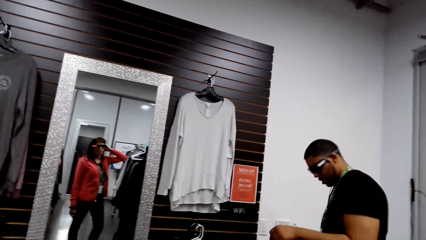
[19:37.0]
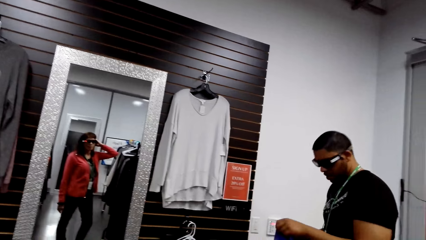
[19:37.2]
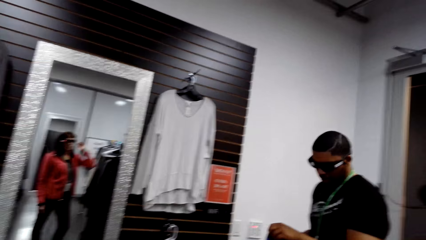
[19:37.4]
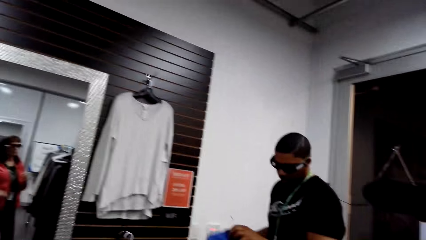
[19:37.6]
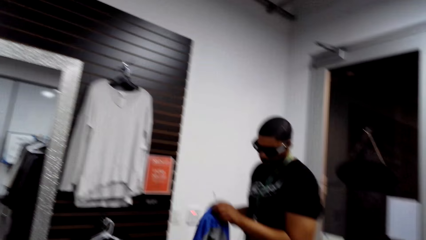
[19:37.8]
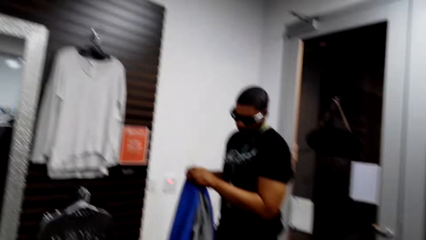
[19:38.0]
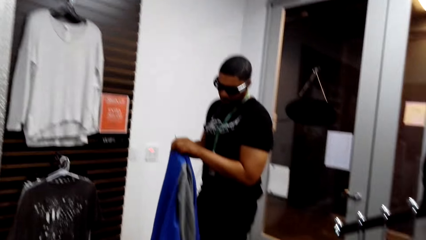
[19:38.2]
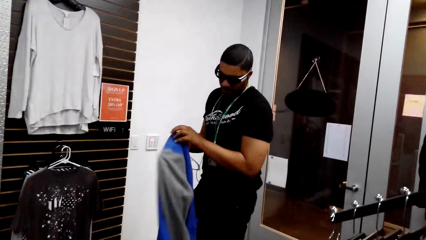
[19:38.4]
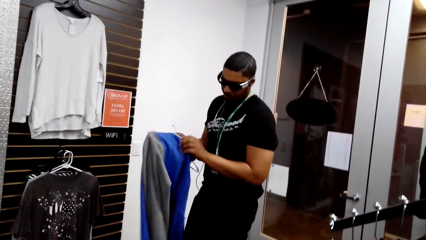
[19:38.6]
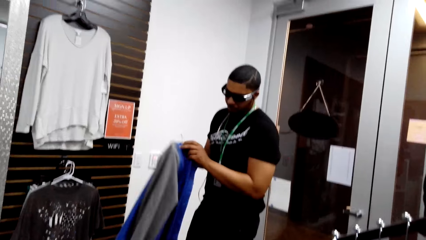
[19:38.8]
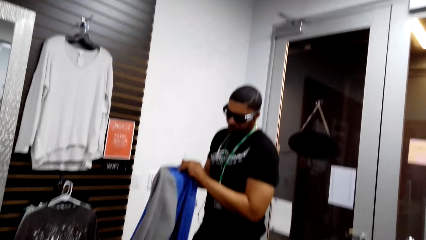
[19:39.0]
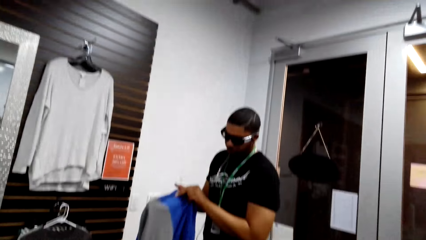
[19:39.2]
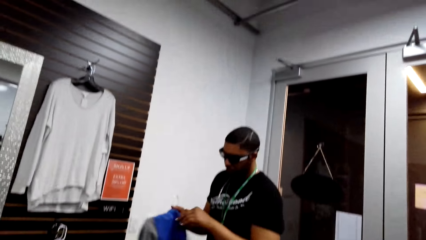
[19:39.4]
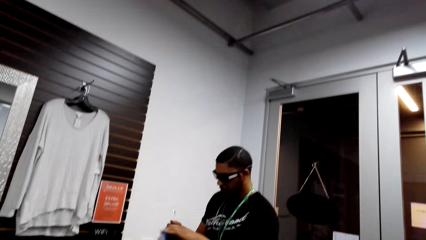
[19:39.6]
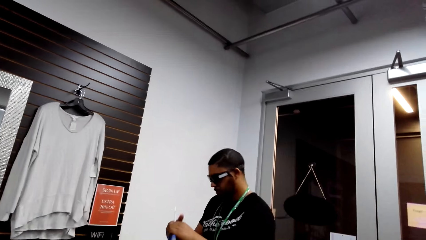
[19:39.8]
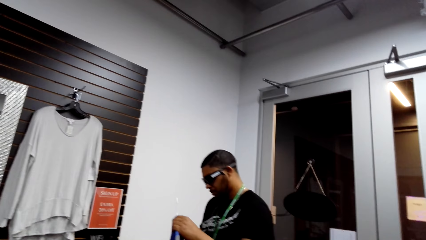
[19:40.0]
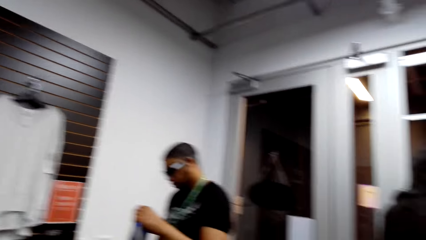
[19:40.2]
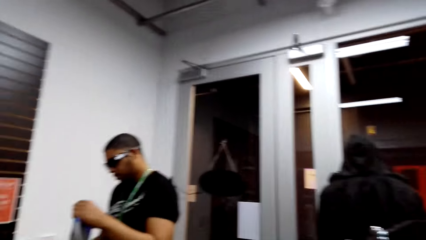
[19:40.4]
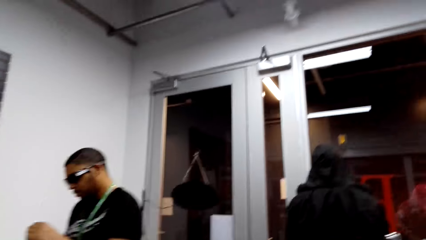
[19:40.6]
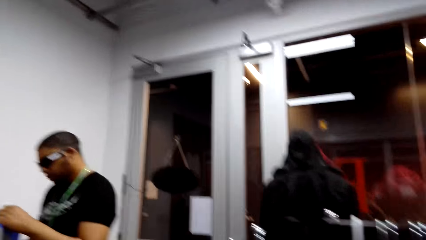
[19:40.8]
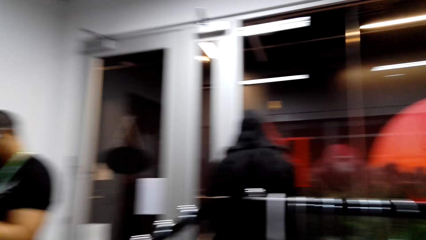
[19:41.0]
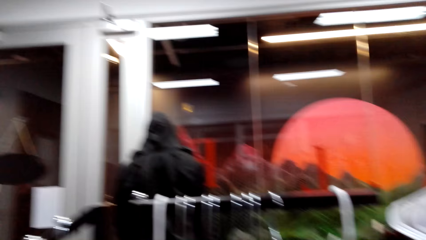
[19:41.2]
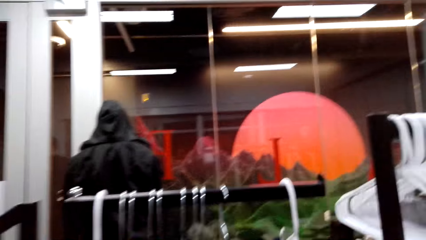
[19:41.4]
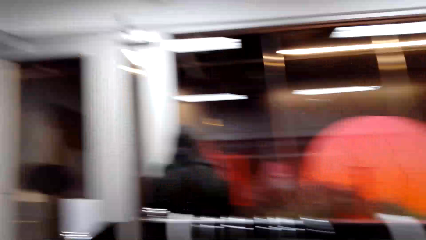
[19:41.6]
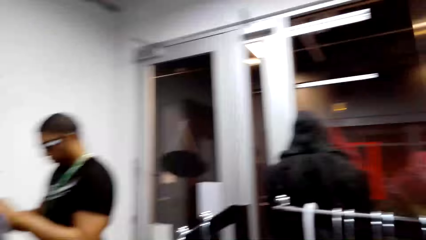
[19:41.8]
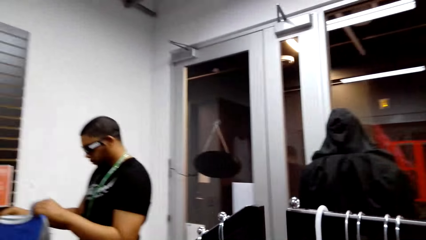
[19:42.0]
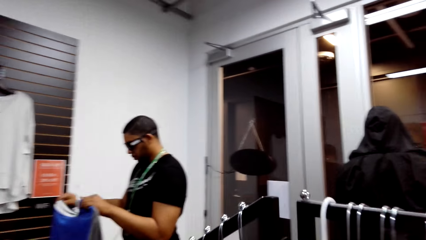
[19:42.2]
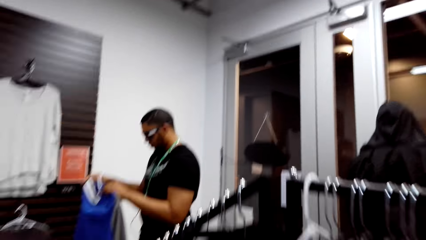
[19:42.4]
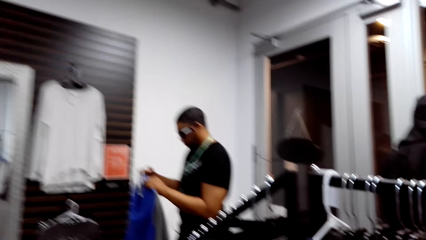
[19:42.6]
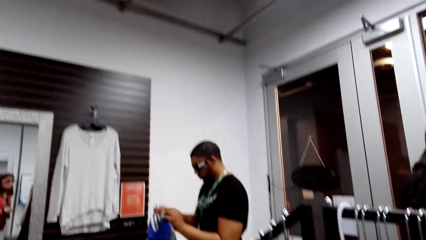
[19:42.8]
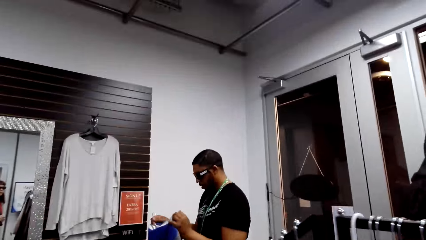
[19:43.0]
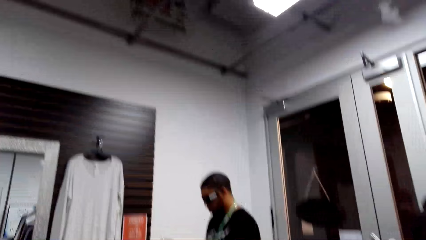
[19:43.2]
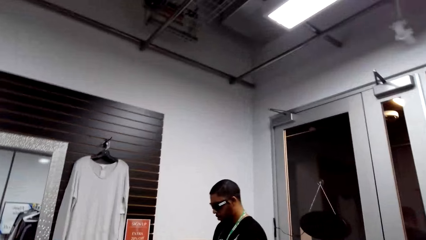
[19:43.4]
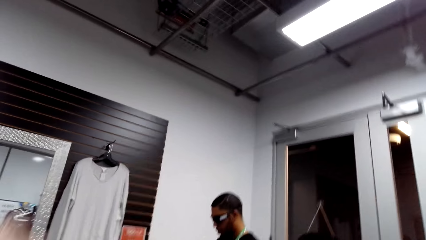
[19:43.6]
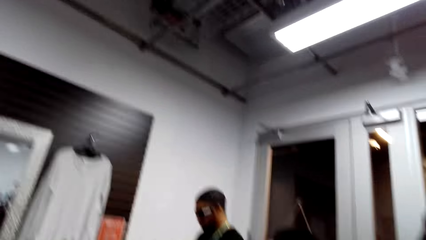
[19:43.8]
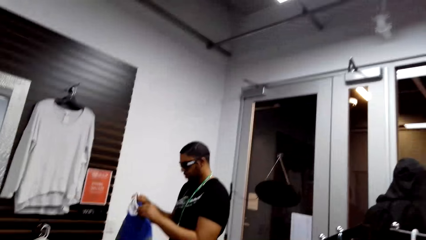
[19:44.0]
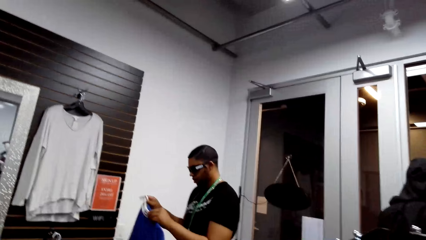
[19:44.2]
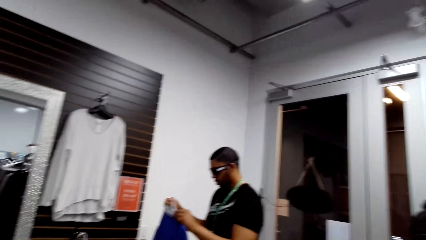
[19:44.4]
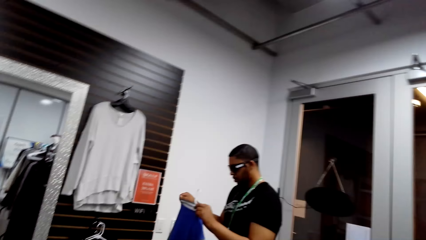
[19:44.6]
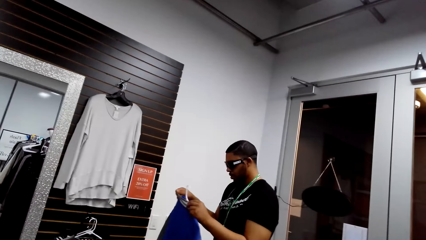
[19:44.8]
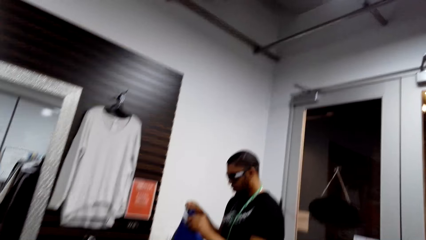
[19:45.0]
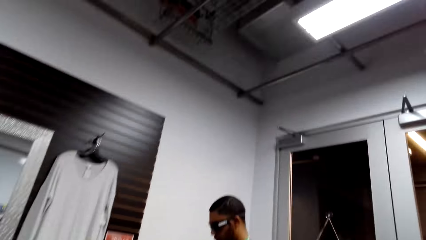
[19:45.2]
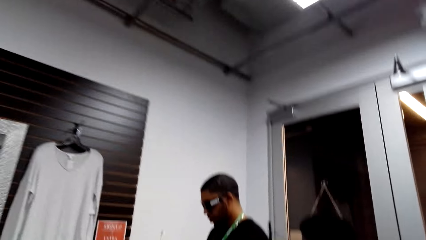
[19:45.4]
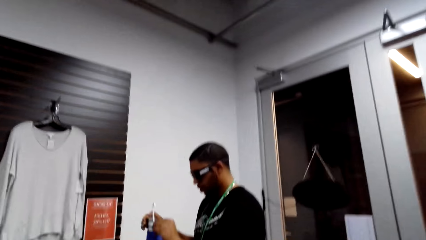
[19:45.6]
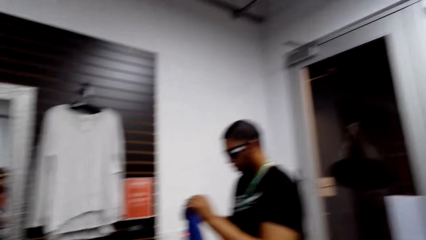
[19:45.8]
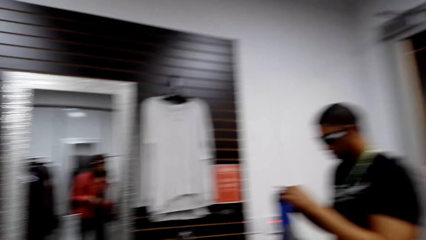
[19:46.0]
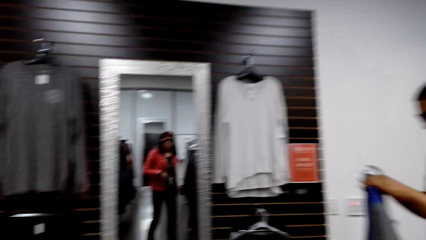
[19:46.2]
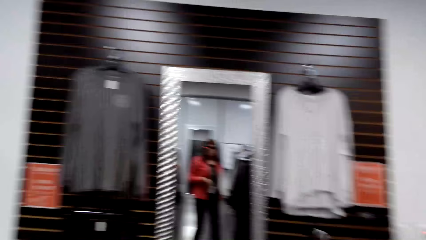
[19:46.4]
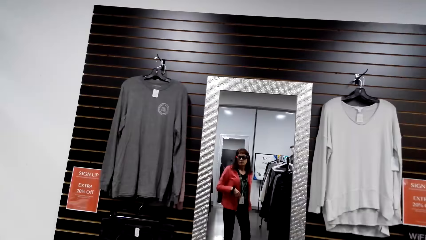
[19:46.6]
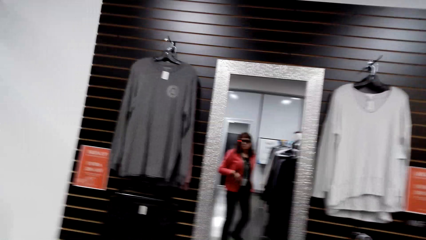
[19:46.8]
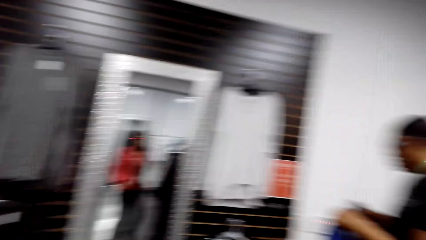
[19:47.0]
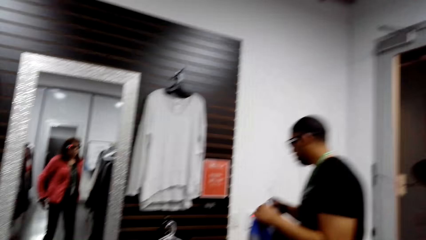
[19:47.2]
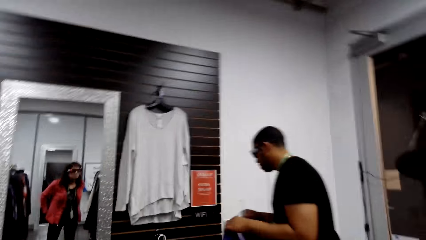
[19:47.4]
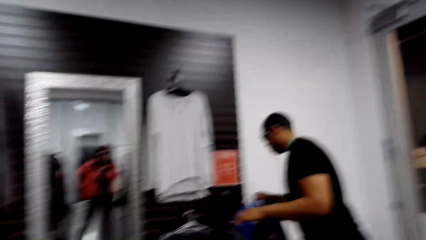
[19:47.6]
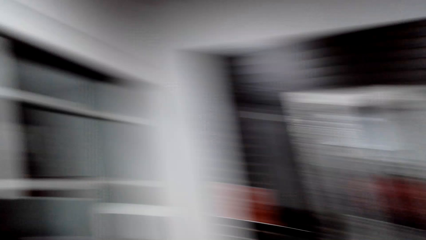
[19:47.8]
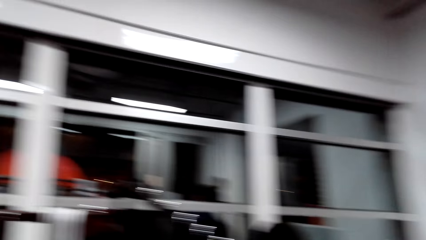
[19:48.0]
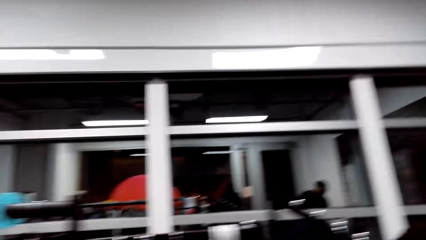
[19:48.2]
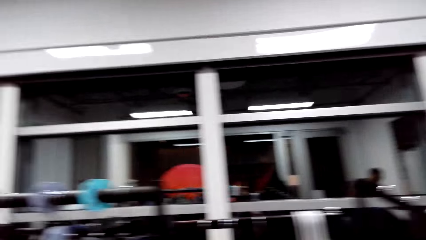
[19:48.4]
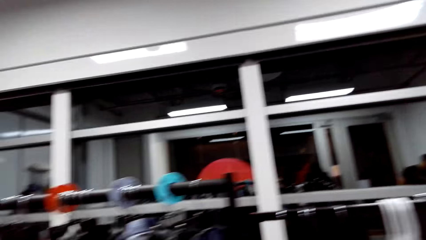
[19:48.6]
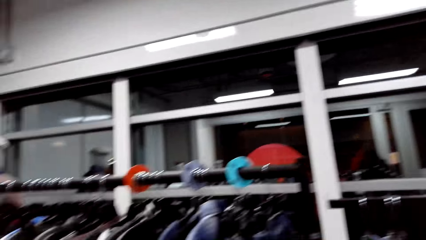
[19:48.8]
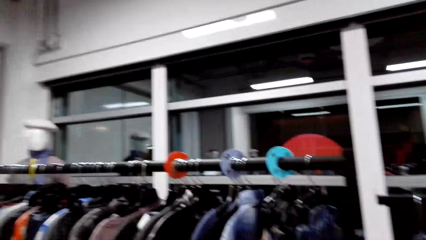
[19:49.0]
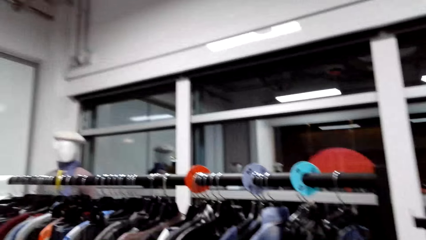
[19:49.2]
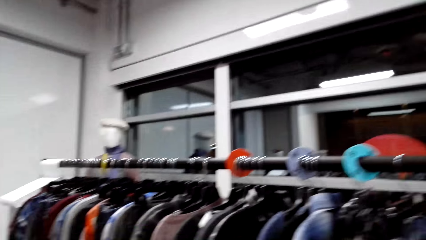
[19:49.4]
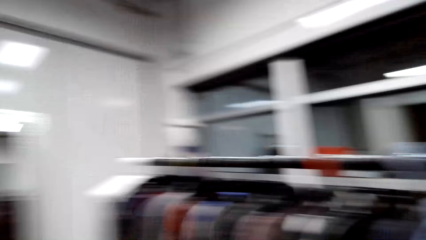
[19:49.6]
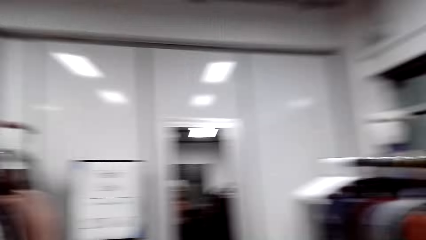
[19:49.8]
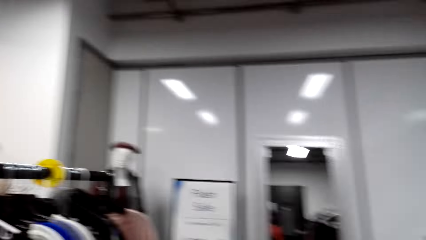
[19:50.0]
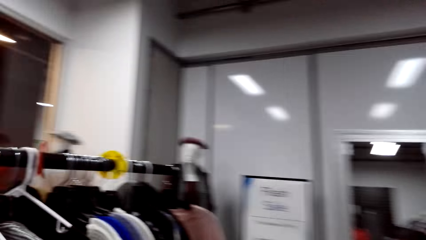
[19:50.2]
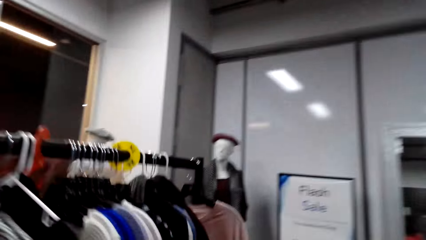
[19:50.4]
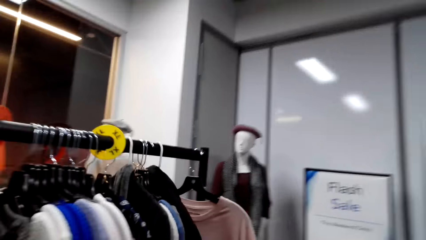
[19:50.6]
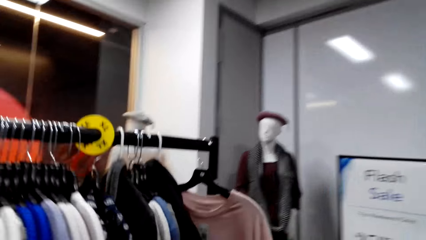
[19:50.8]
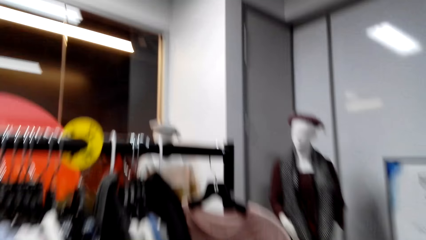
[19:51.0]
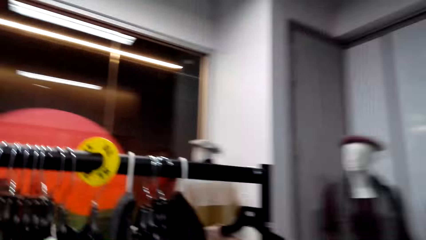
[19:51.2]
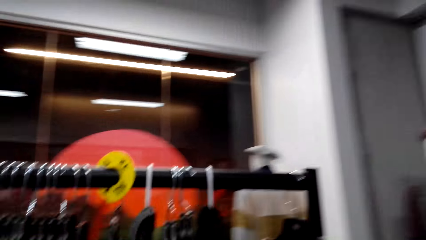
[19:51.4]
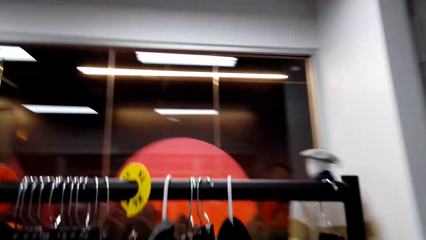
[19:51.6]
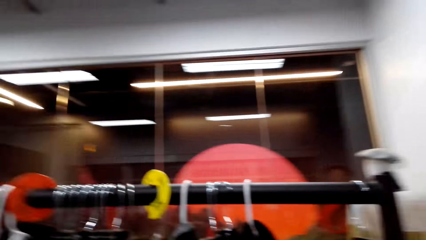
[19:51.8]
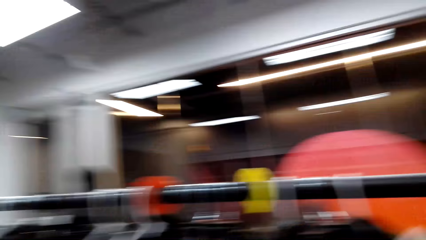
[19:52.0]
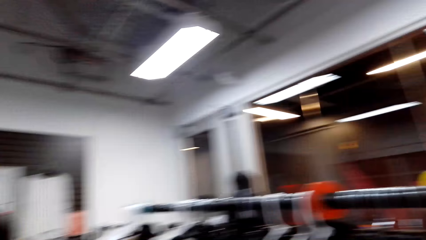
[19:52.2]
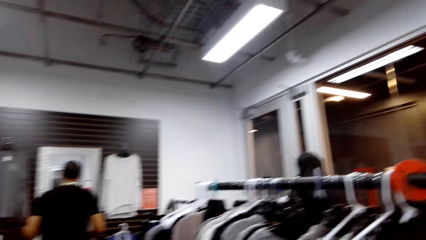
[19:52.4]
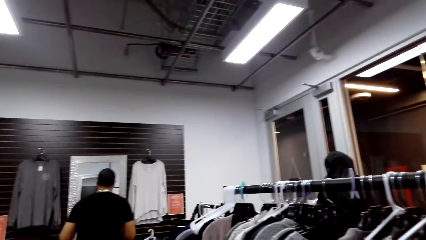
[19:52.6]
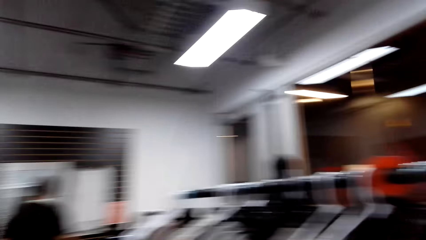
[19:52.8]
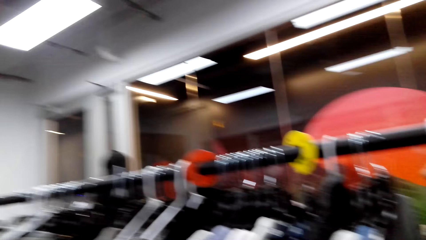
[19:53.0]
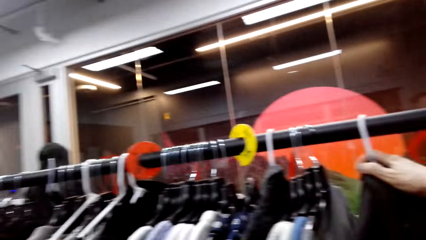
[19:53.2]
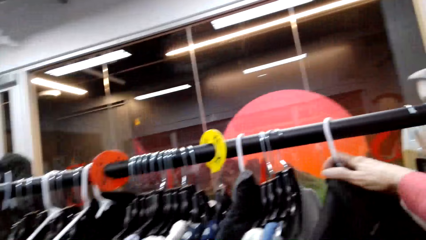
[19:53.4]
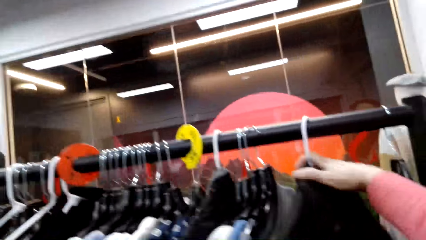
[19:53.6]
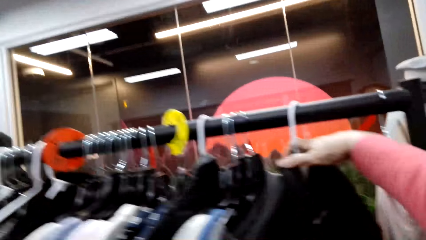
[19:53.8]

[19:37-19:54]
A man puts the sweater on a hanger. The camera wearer looks around the hanging line. They look at the man. They look around the boutique.
